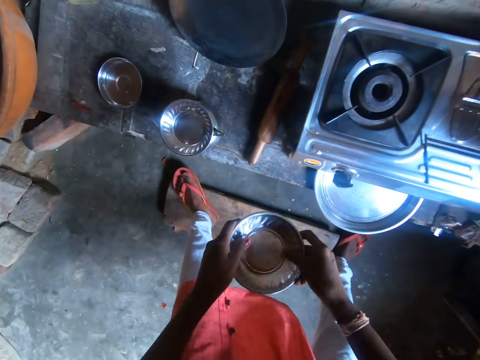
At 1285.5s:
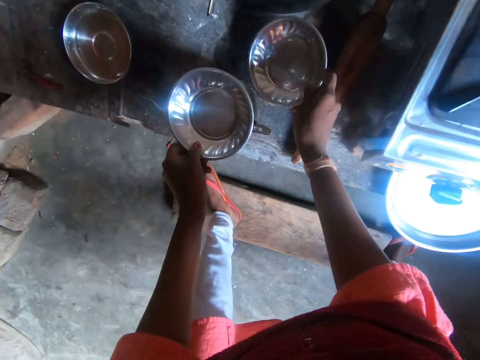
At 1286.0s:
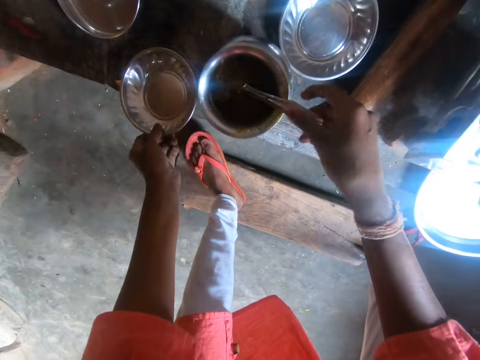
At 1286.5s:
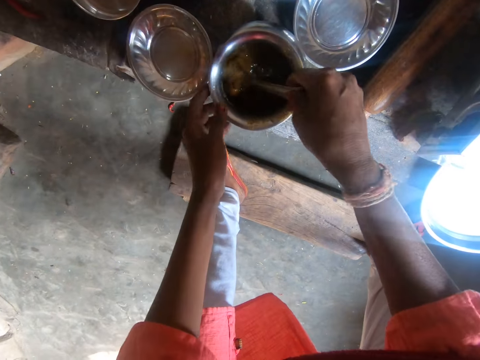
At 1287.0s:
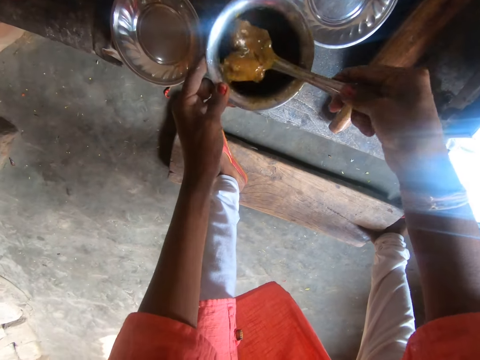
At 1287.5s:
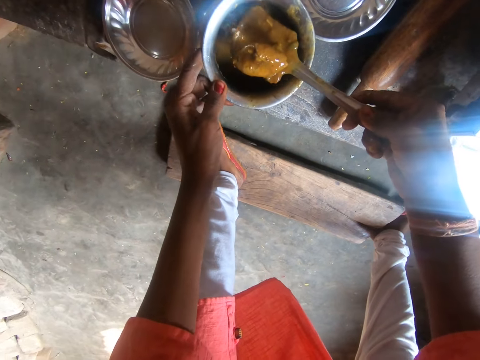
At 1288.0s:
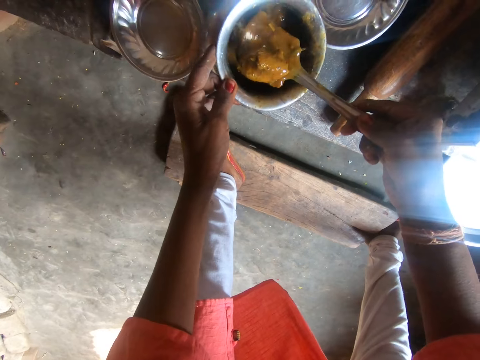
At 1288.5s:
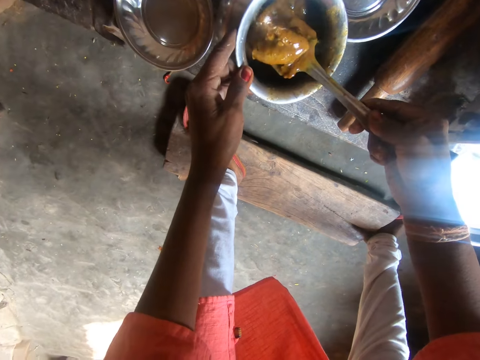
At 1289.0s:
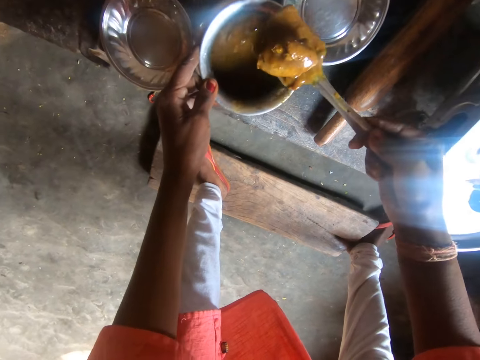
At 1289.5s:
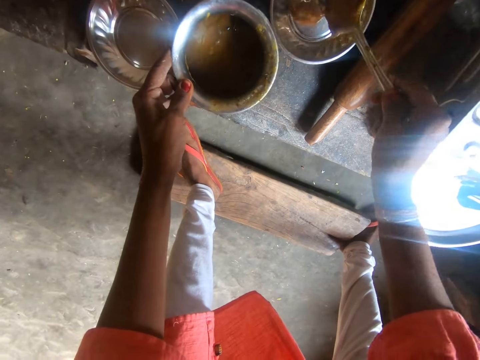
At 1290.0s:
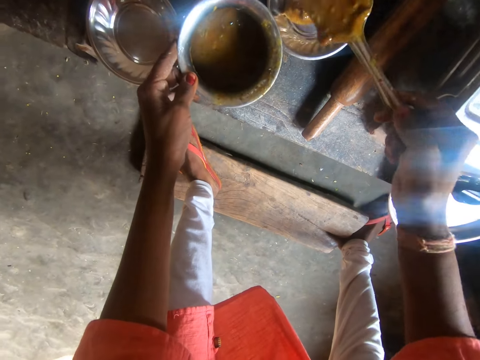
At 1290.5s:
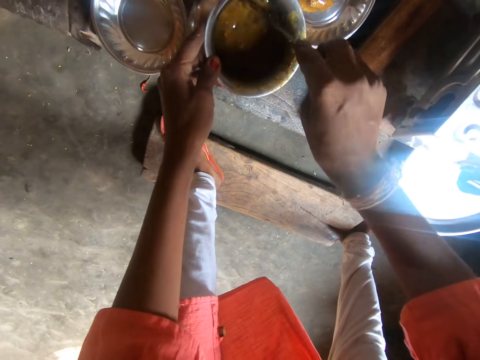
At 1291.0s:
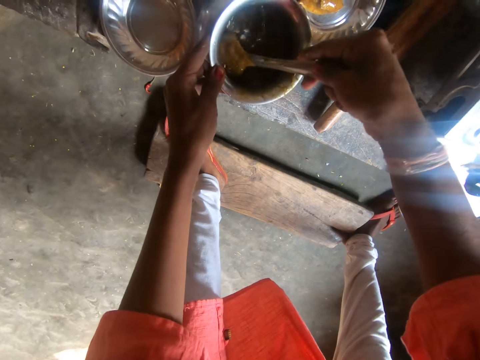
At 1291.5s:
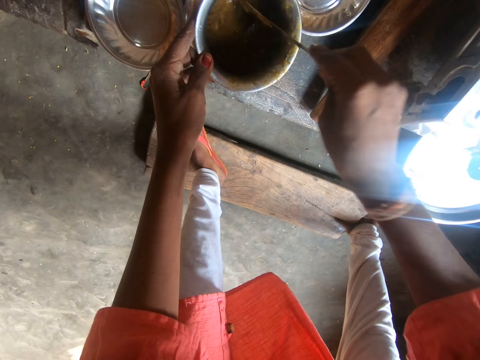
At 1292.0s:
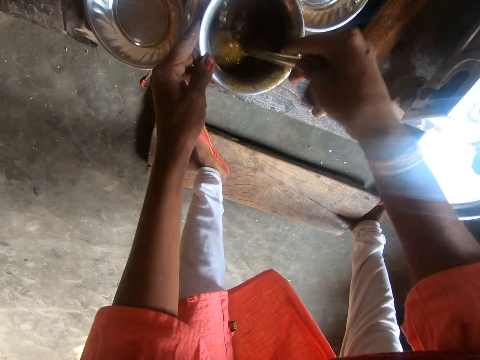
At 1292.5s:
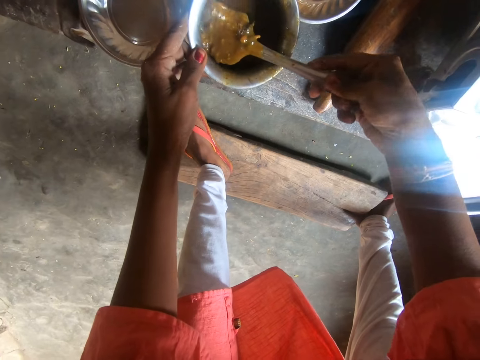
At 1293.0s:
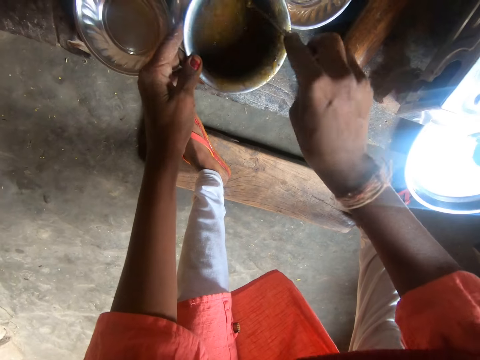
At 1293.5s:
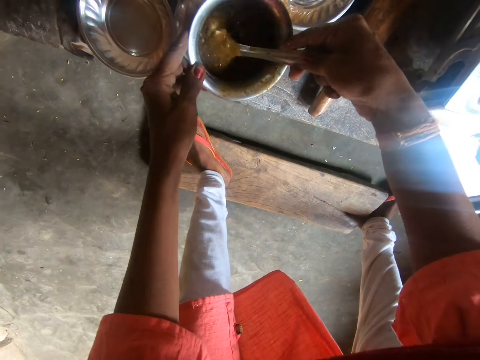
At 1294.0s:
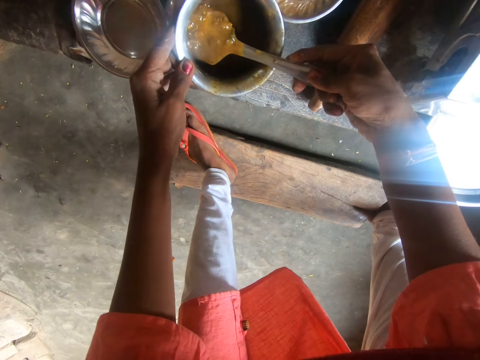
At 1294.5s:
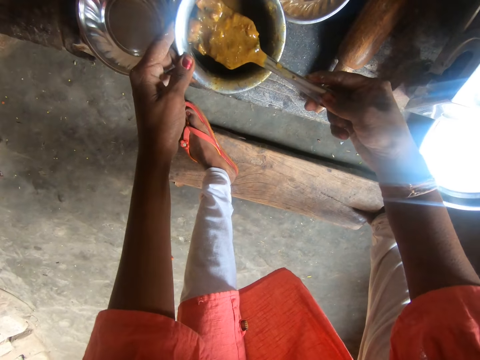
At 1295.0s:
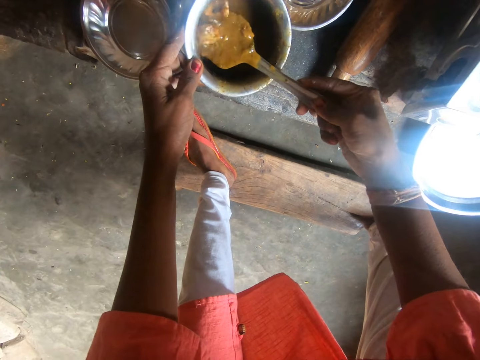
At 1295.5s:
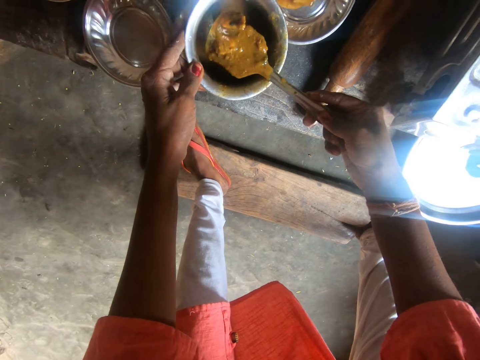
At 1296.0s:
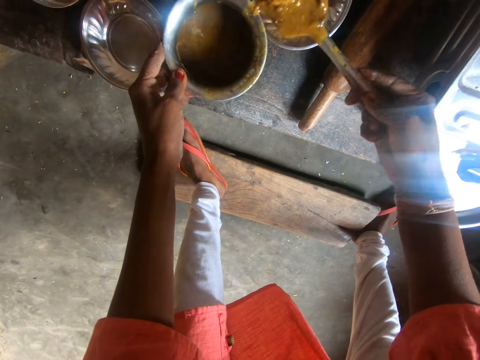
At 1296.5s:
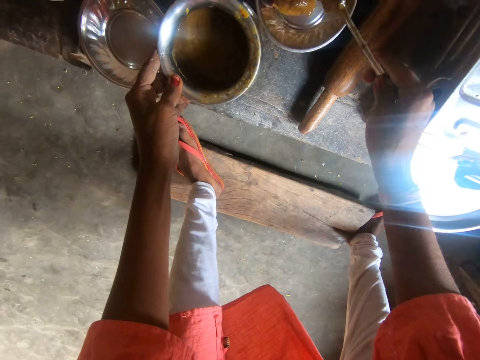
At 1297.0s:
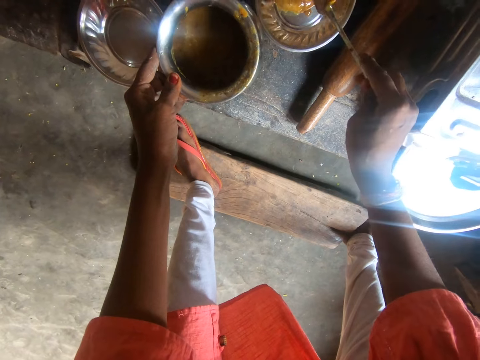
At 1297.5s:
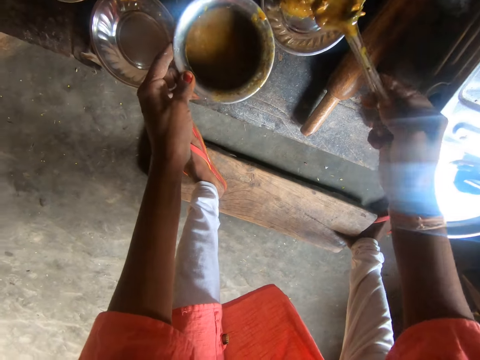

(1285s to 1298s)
The camera wearer lifts another metal plate from a metal bowl on the slab of wood with her left hand. She places the fourth metal plate on the slab of wood with her right hand. She scoops a portion of stew from the metal bowl with a metal spoon in her right hand. She pours the stew into the fourth metal plate with the metal spoon in her right hand. She turns the stew in the metal bowl with the metal spoon in her right hand. She scoops another portion of stew from the metal bowl with the metal spoon in her right hand. She pours the stew into the fourth metal plate with the metal spoon in her right hand.

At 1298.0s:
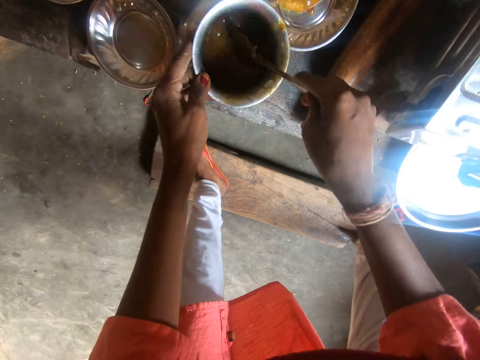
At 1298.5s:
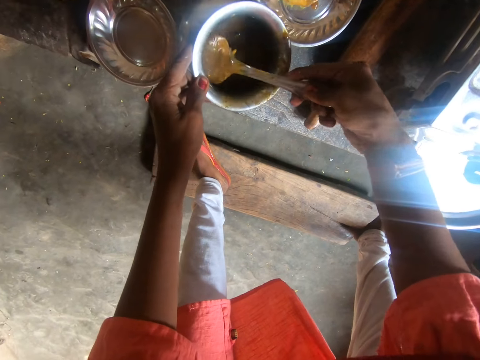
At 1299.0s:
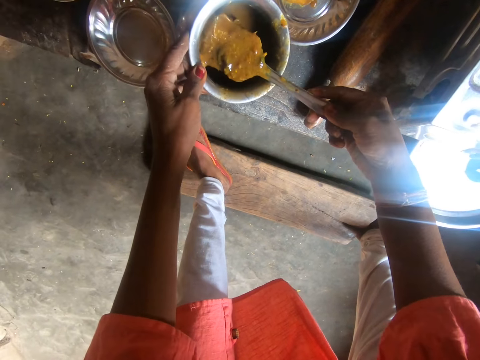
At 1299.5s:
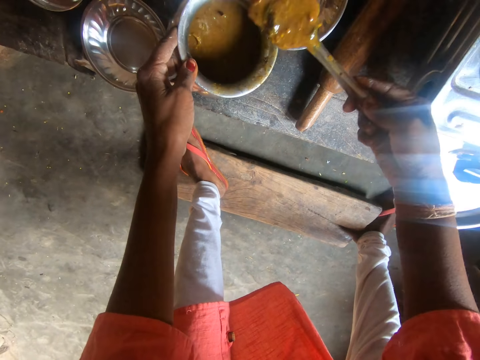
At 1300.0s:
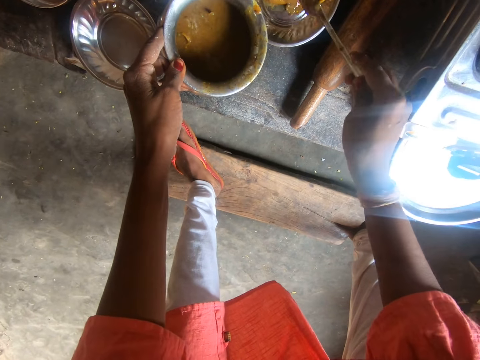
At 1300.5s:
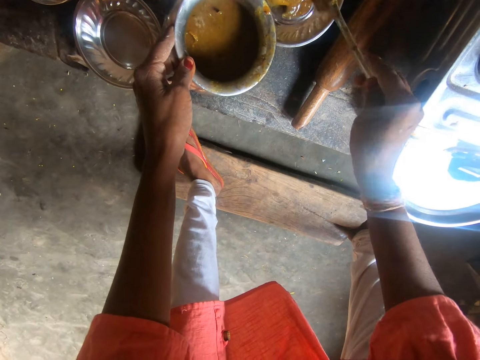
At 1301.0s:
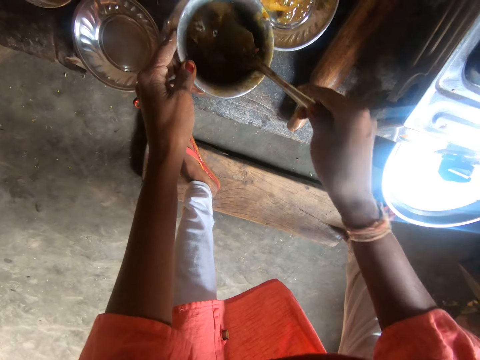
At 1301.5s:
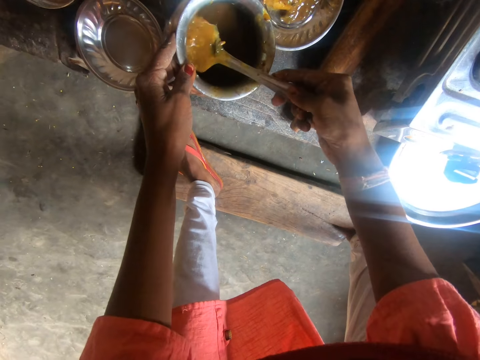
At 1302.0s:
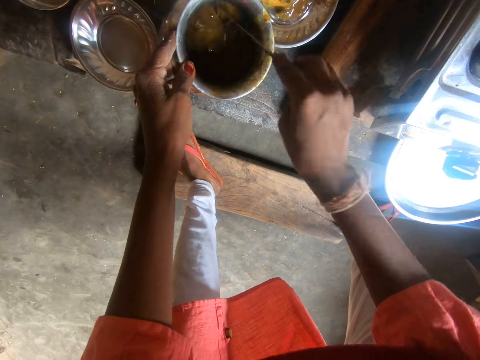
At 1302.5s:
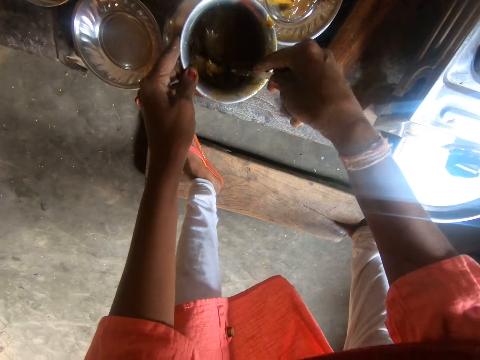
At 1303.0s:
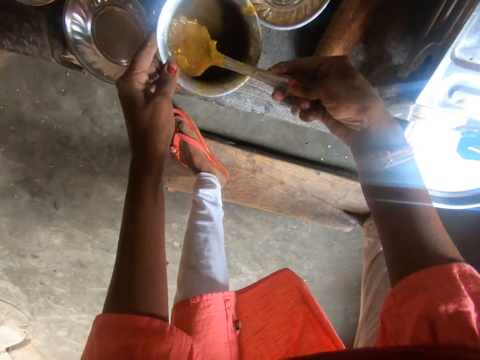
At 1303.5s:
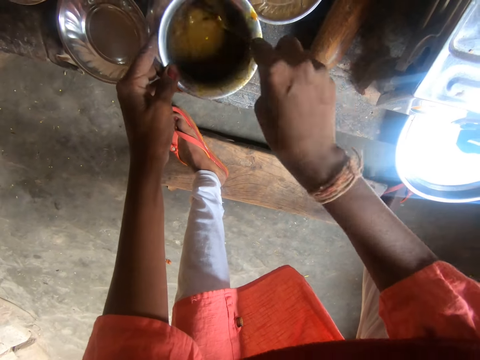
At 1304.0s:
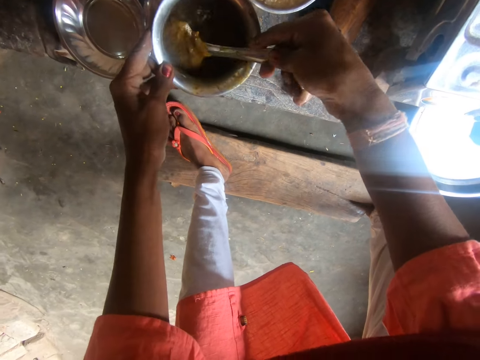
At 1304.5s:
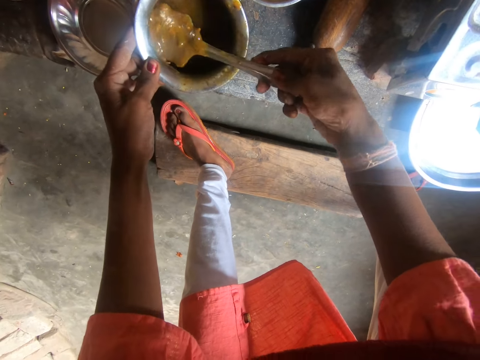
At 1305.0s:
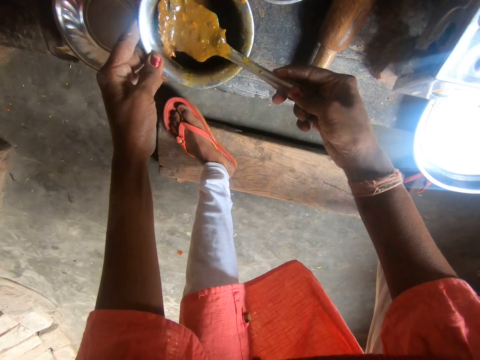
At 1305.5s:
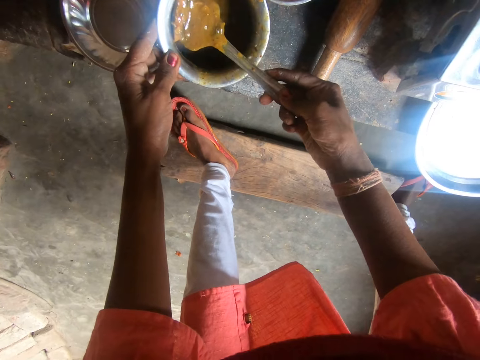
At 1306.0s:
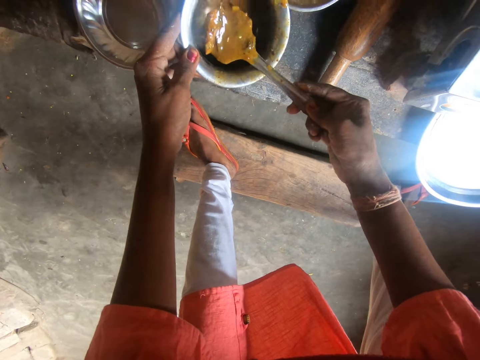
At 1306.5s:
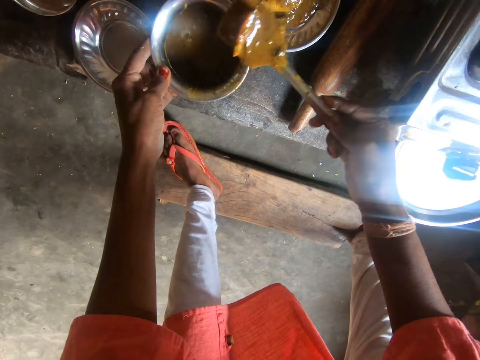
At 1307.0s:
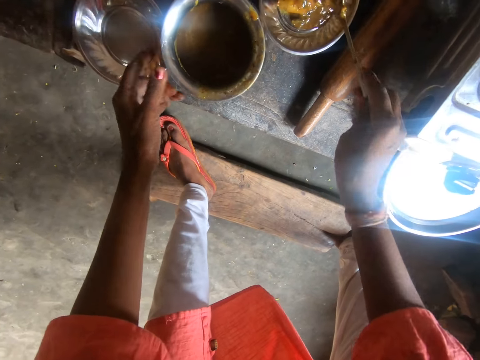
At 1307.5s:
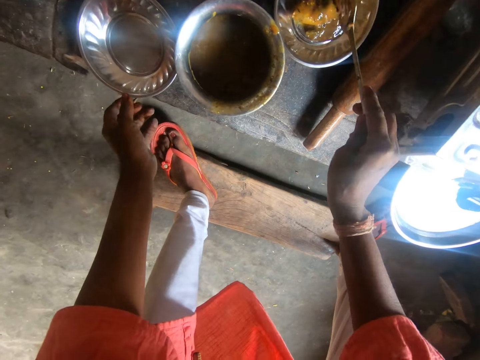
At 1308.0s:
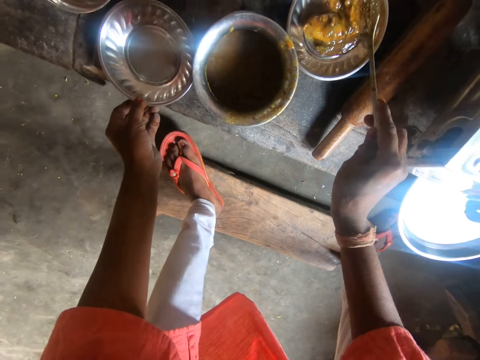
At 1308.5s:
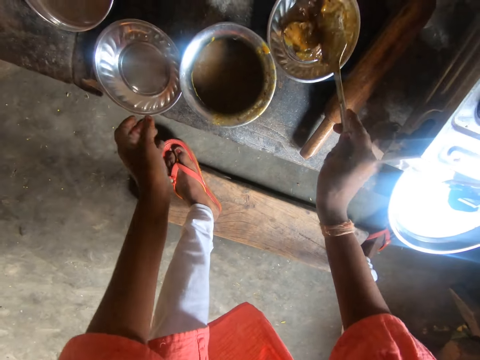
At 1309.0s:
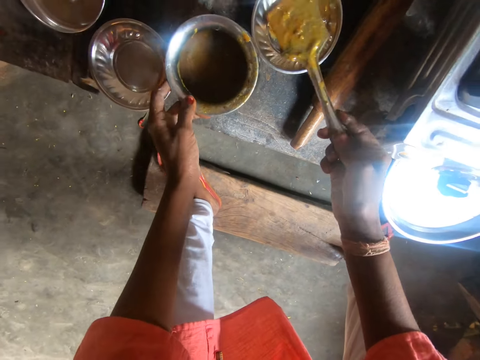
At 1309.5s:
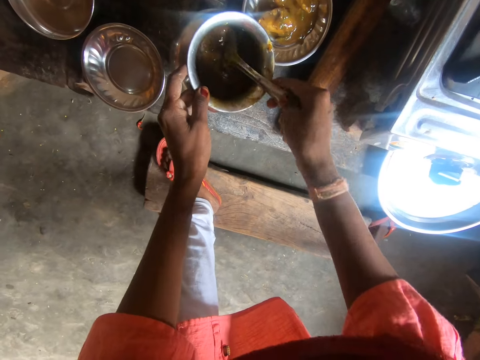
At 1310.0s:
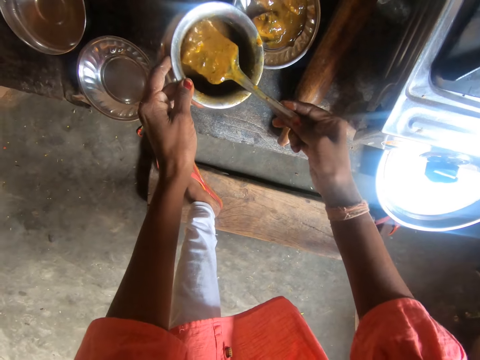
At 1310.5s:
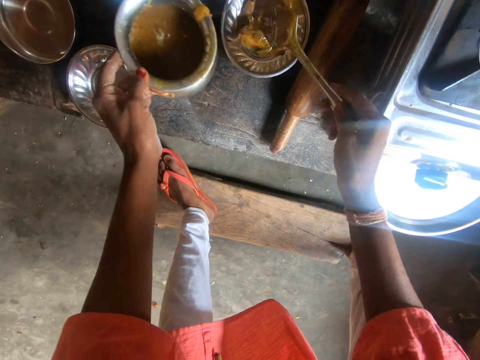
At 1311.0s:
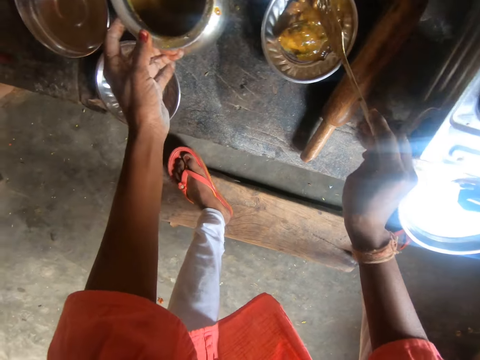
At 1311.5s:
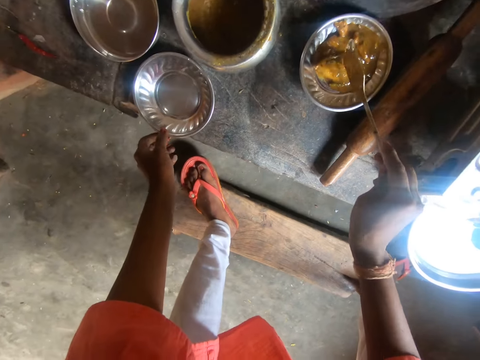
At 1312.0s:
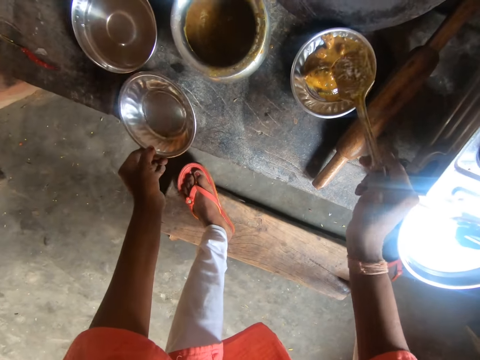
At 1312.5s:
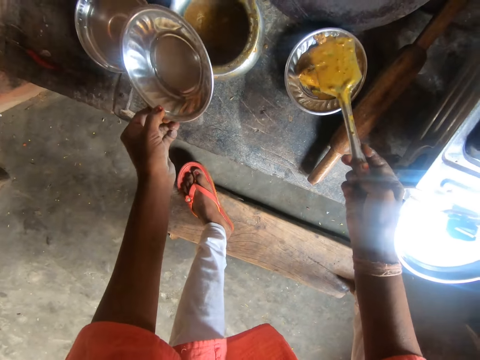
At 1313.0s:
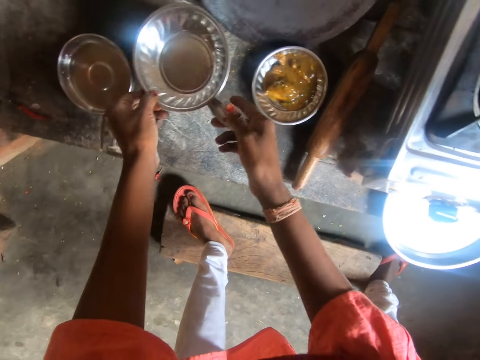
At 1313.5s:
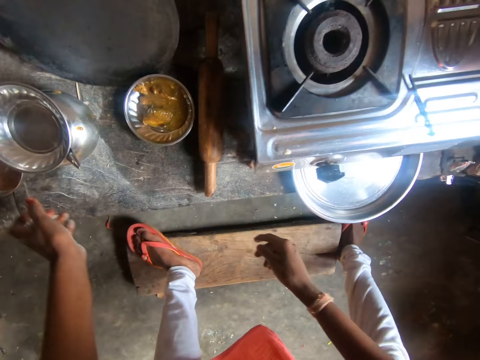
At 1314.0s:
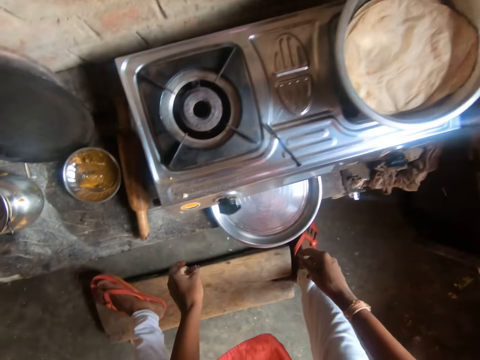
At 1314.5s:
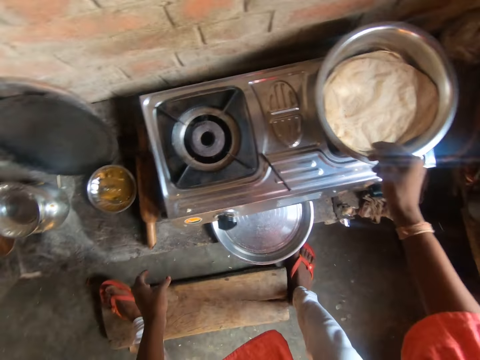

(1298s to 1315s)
The camera wearer scoops another portion of stew from the metal bowl with the metal spoon in her right hand. She pours the stew into the fourth metal plate with the metal spoon in her right hand. She turns the stew in the metal bowl with the metal spoon in her right hand. She scoops another portion of stew from the metal bowl with the metal spoon in her right hand. She pours the stew into the fourth metal plate with the metal spoon in her right hand. She touches the second metal plate on the slab of wood with her left hand. She holds the metal bowl with her left hand. She scoops another portion of stew from the metal bowl with the metal spoon in her right hand. She pours the stew into the fourth metal plate with the metal spoon in her right hand. She covers the pot. She lifts the second metal plate from the slab of wood with her left hand. She places the metal spoon into the metal bowl with her right hand. She places the second metal plate on the metal bowl with her left hand.
